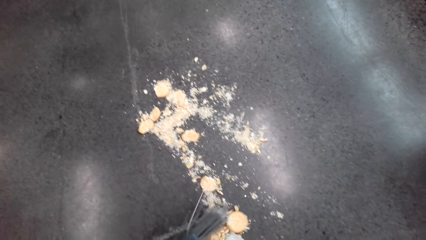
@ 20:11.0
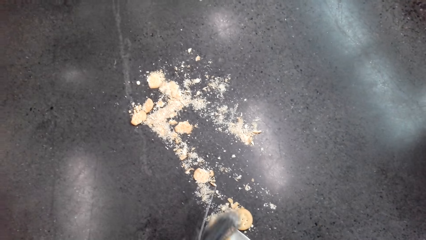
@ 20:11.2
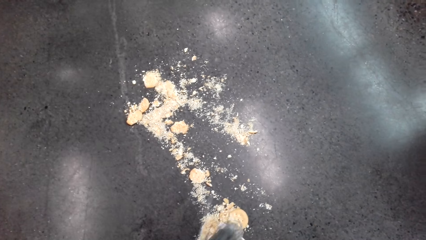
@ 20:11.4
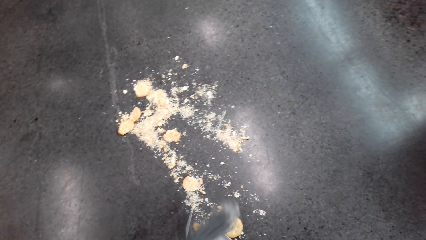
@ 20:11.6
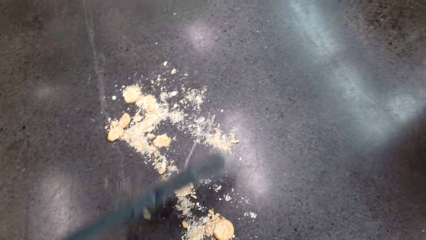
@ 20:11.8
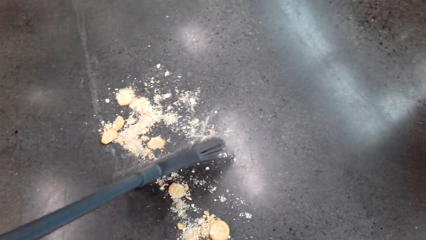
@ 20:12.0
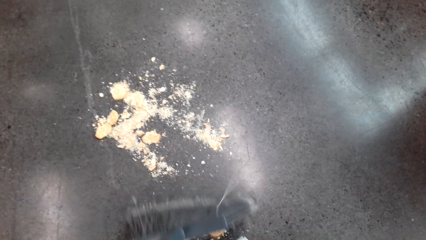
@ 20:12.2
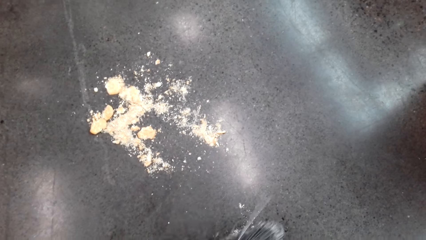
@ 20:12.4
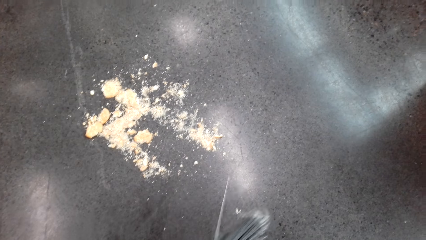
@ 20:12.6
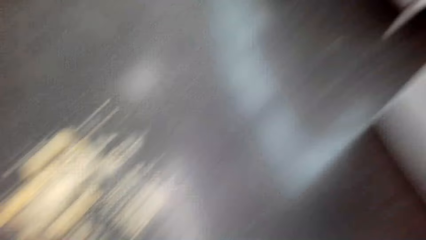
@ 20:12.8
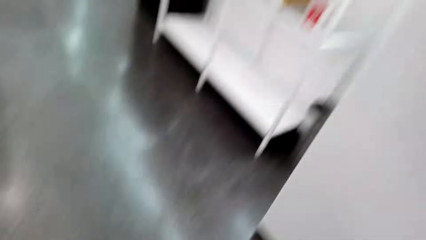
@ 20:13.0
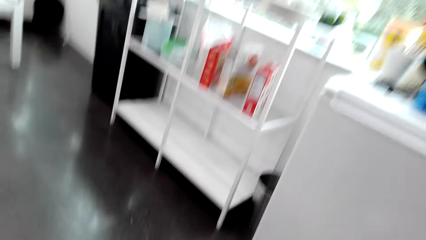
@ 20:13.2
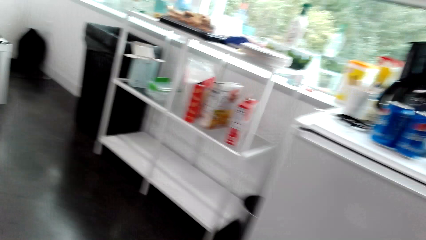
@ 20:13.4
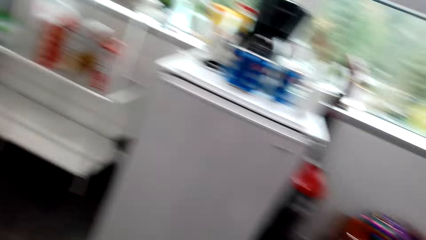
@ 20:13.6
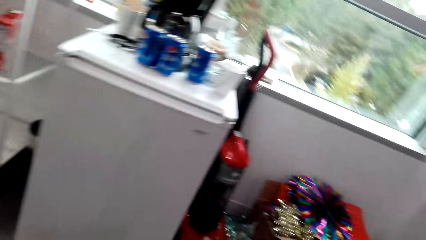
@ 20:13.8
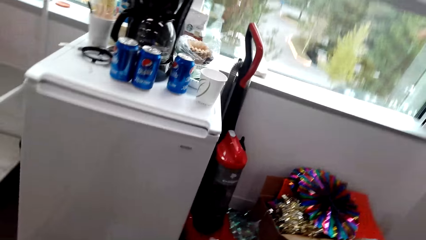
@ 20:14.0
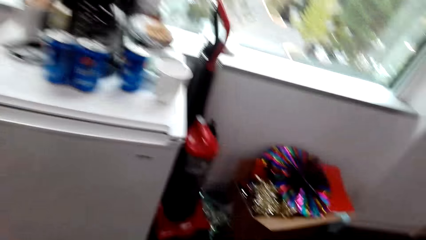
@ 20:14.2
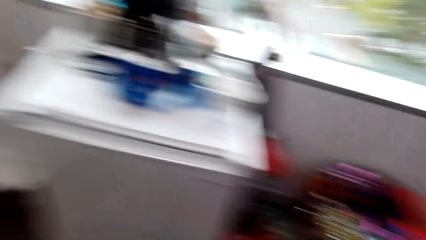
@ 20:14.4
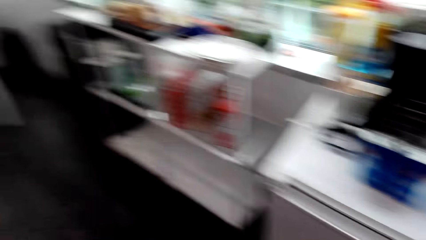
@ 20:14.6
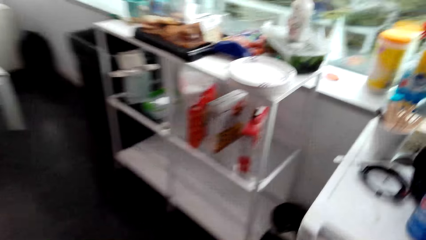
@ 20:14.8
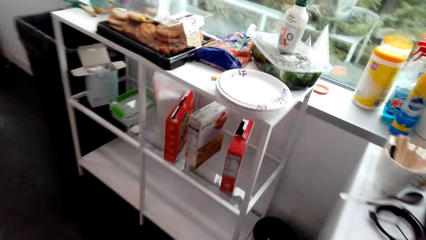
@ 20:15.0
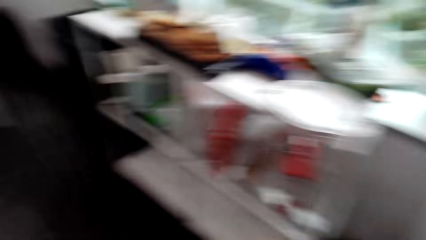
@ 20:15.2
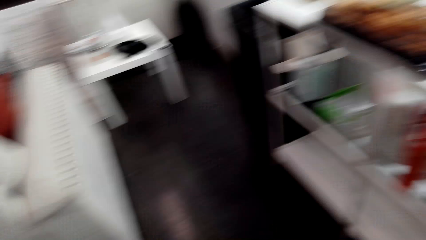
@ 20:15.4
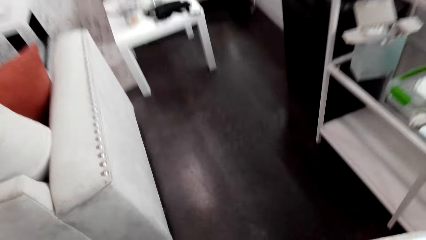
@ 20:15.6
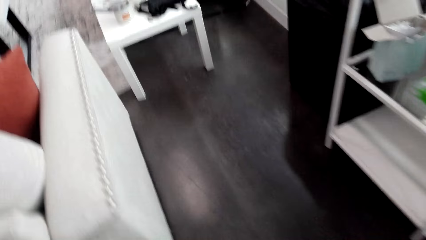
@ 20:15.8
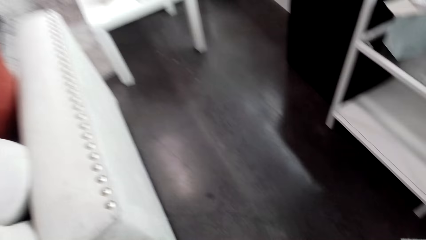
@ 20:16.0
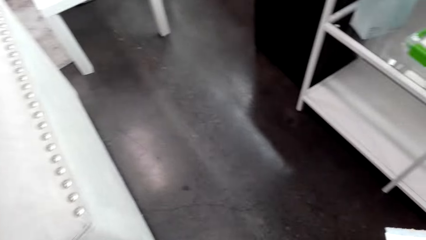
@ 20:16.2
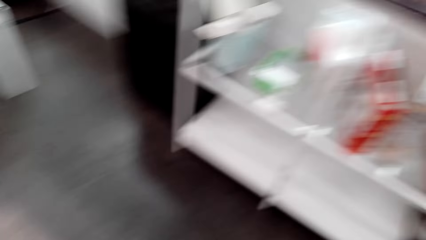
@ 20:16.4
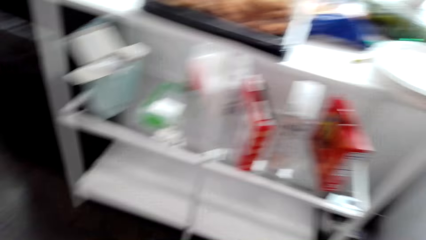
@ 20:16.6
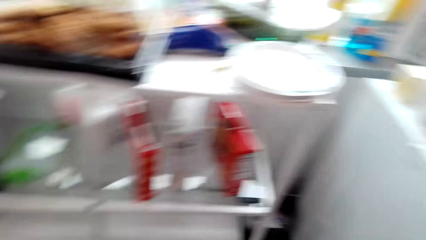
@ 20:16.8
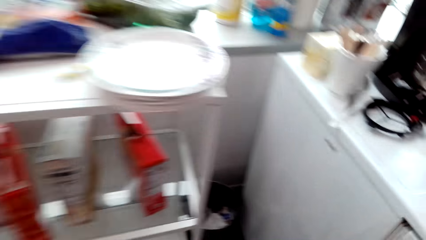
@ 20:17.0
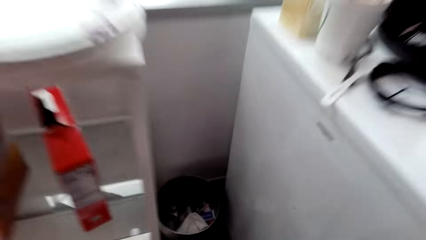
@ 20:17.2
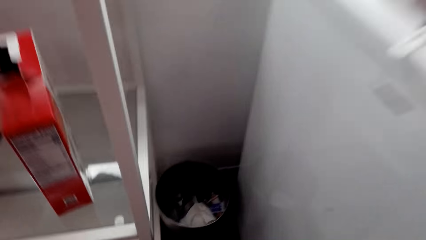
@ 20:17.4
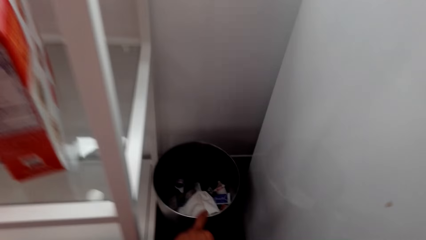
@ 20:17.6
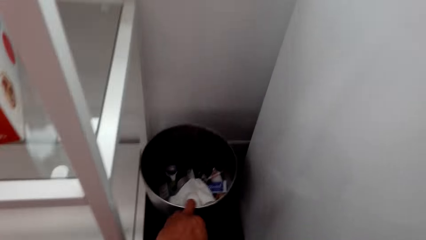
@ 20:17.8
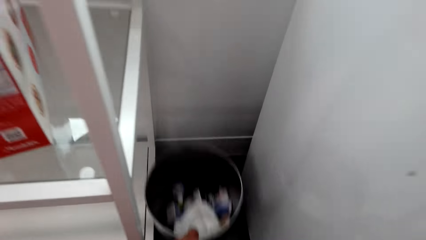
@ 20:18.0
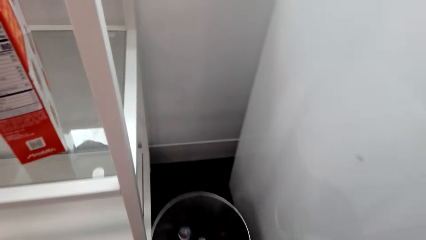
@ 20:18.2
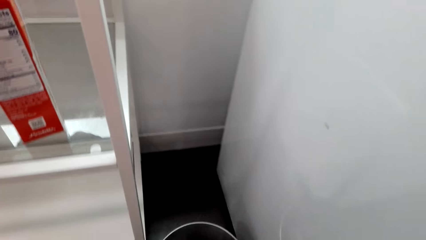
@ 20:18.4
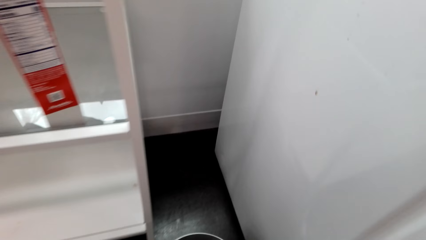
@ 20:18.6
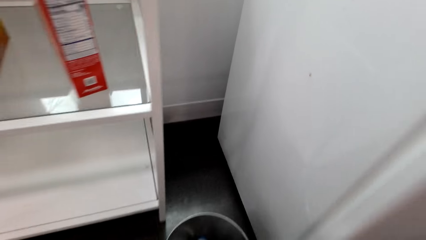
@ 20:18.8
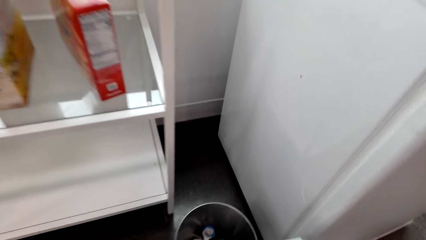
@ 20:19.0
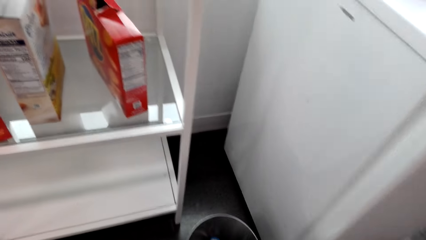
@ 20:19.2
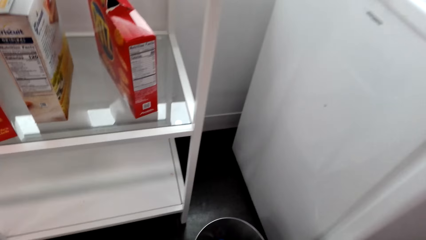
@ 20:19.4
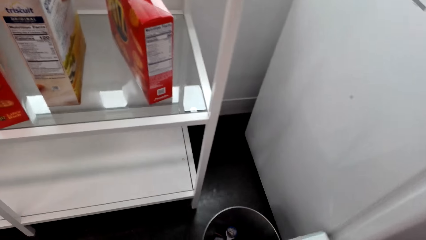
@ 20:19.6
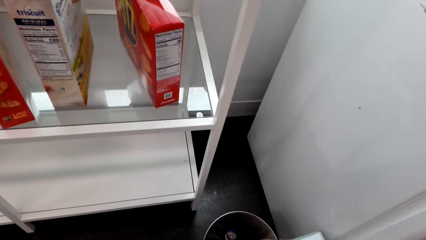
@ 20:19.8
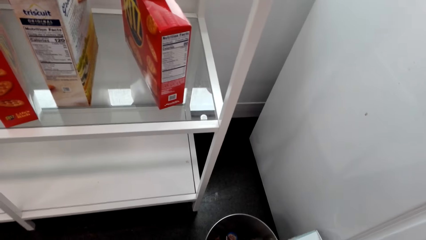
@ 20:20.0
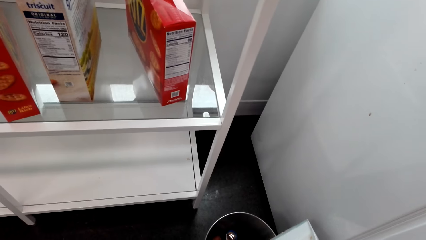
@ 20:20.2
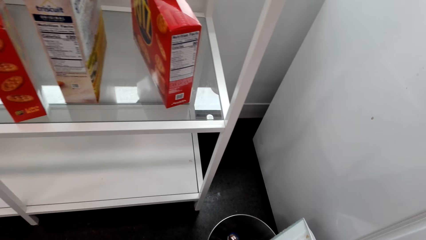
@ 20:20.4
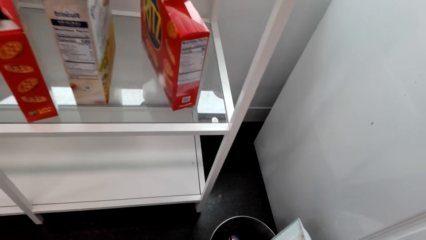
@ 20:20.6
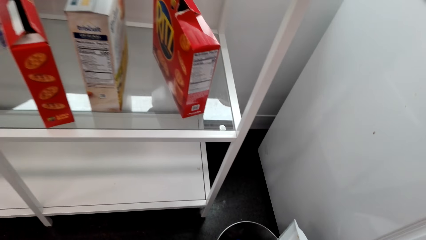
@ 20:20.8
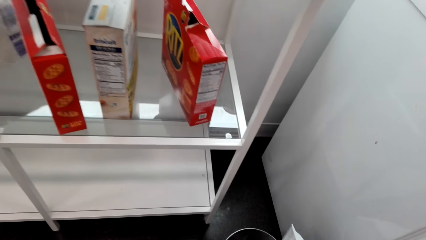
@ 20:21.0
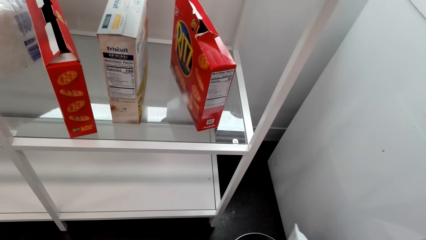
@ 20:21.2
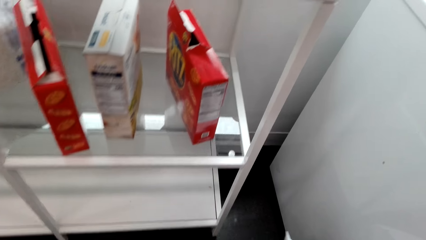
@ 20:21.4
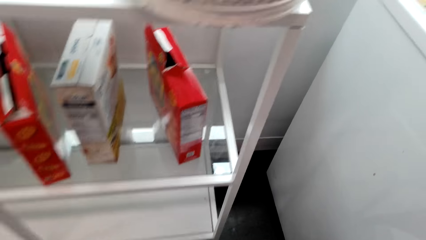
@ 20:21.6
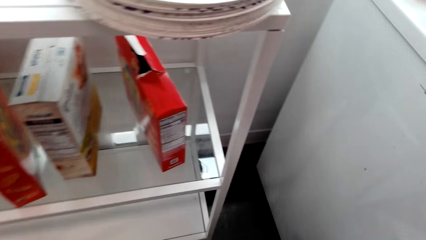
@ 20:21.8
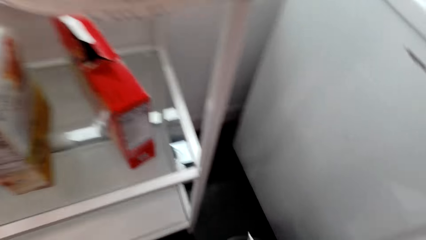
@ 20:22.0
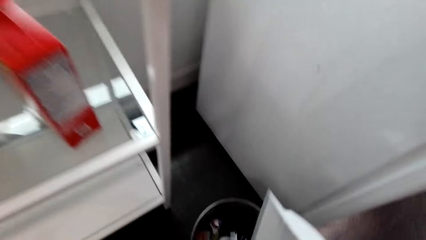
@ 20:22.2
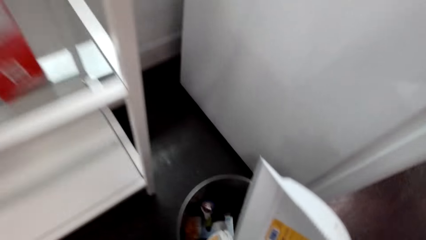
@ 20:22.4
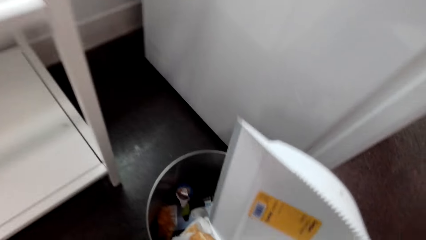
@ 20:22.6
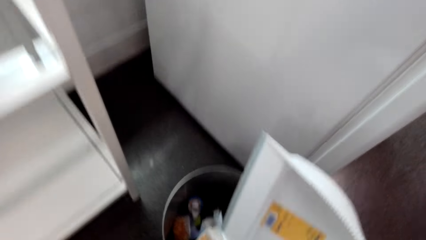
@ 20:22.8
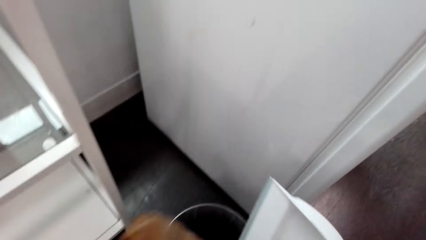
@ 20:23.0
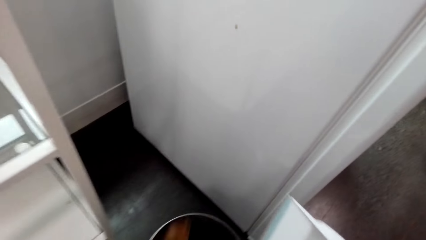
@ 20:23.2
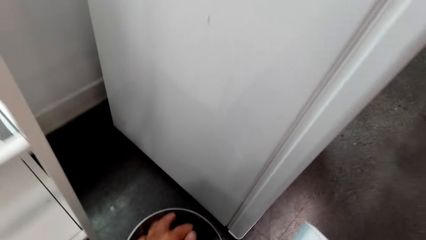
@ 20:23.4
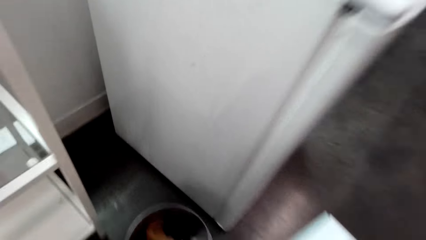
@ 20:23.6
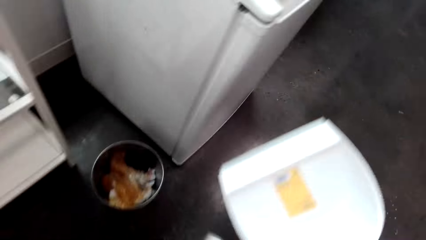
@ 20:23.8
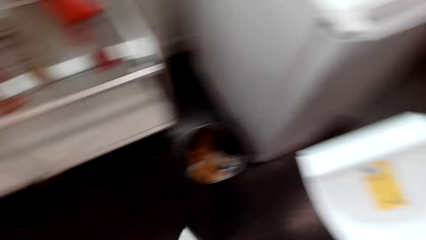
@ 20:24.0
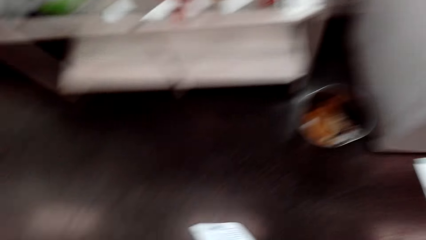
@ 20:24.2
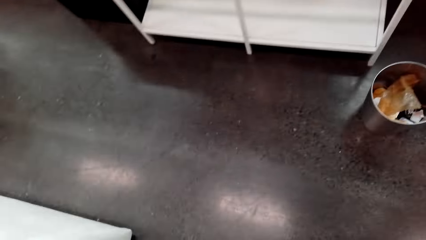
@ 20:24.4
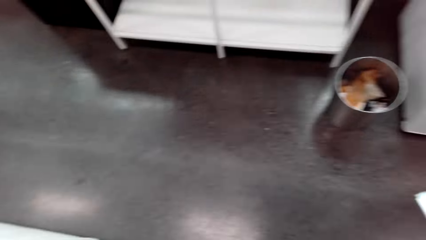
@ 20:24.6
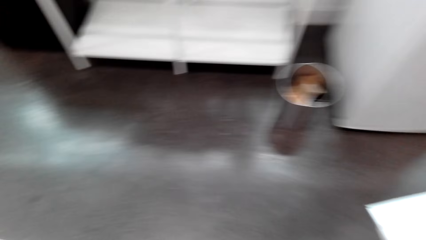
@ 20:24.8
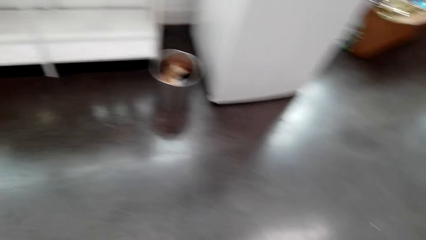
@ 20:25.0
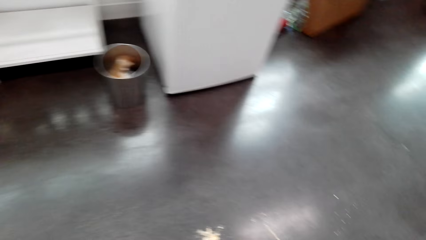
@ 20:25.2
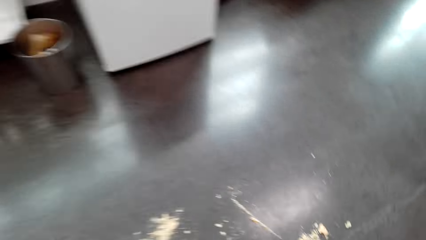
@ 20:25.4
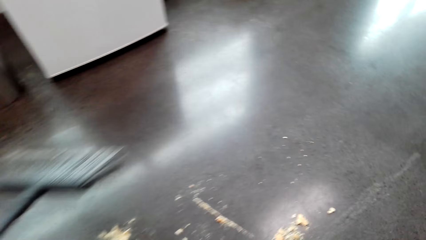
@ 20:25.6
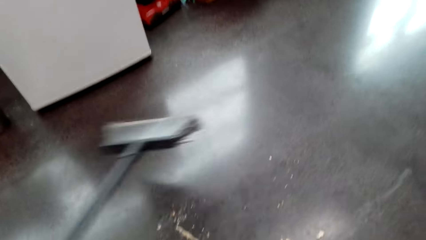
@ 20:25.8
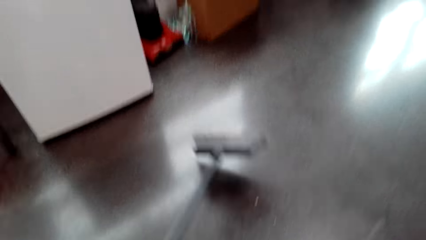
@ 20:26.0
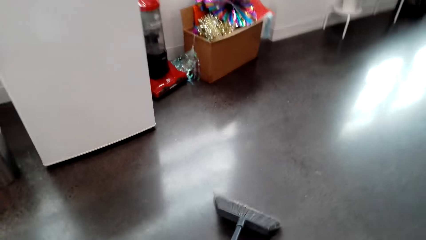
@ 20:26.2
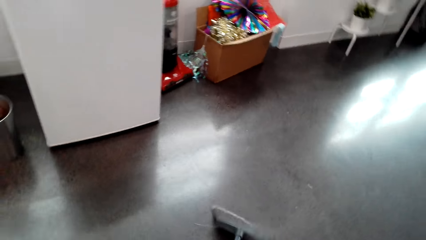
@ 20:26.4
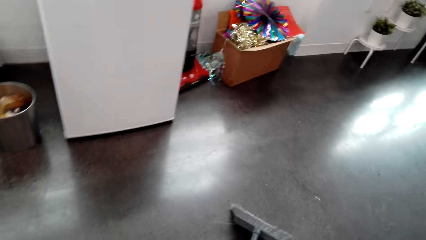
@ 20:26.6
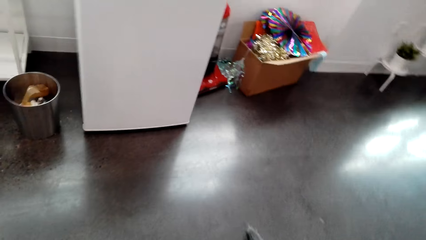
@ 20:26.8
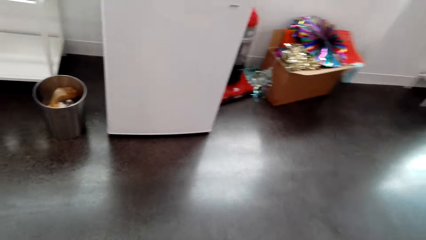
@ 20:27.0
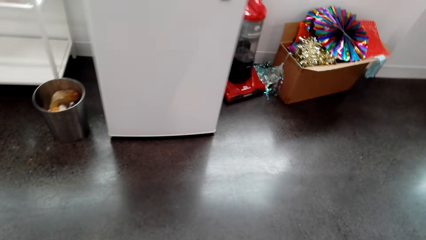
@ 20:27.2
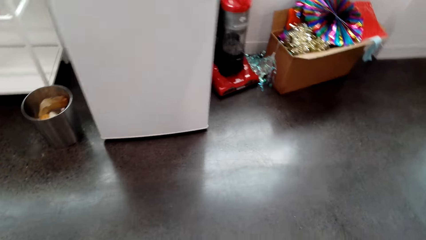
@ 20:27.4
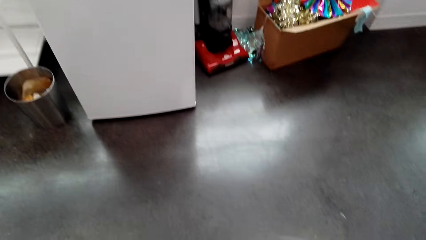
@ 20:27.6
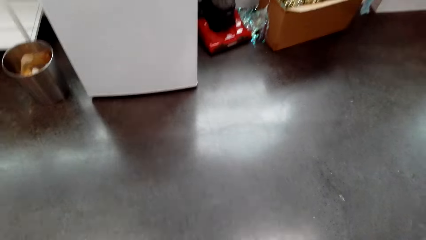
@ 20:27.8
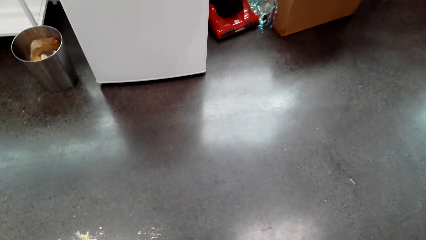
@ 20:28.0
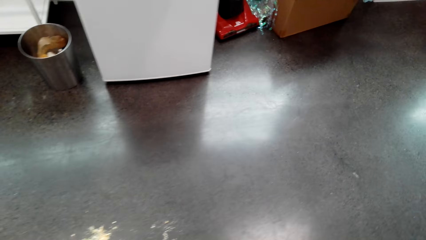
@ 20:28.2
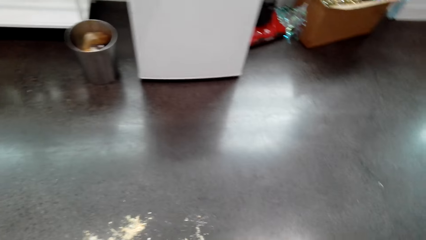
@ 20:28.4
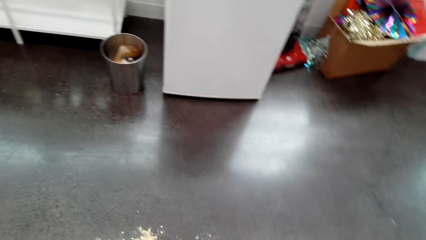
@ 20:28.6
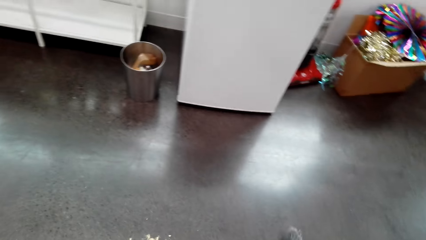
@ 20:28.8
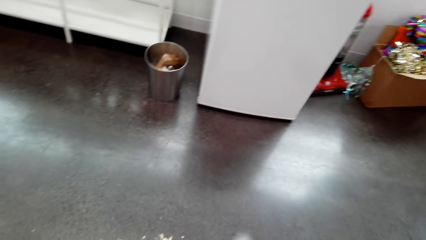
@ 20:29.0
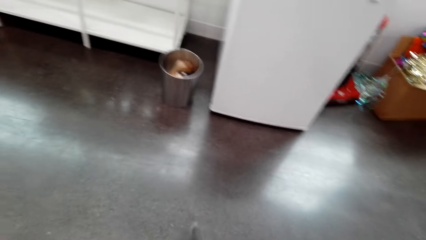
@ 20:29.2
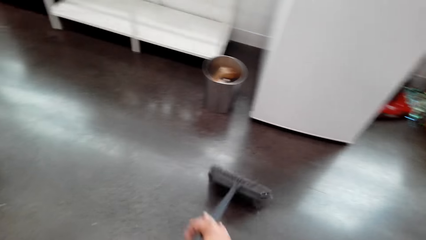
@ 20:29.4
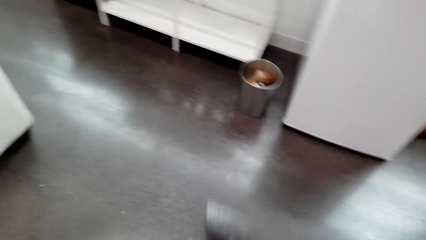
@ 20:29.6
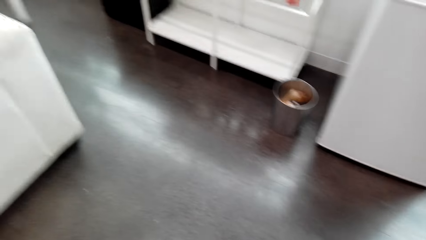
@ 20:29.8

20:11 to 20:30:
The camera wearer collects trash. They take a dustbin or trash bin from the corner of the house. They throw trash in the dustbin. They pour waste into the dustbin with a dust pan. They clean the floor with a floor brush.
